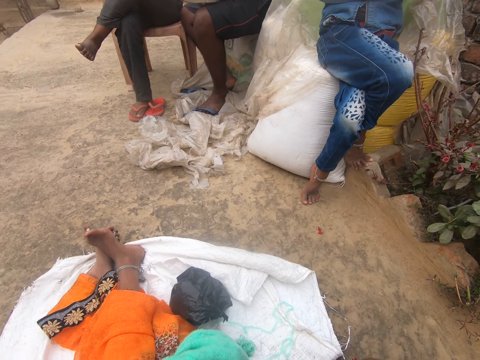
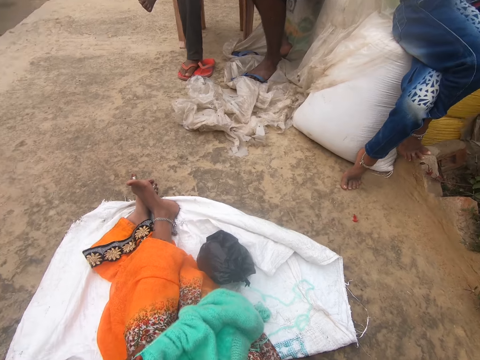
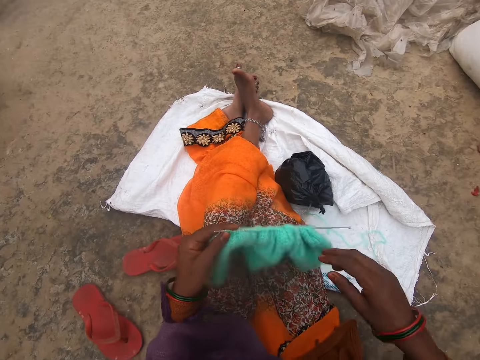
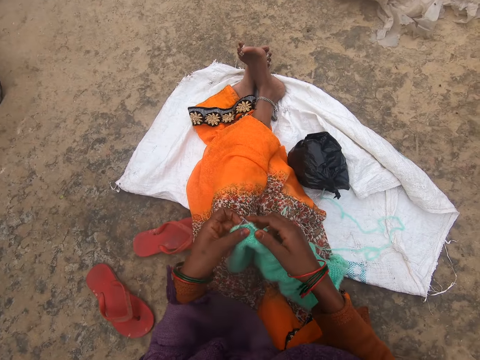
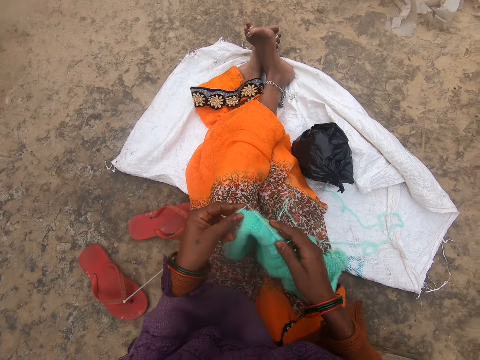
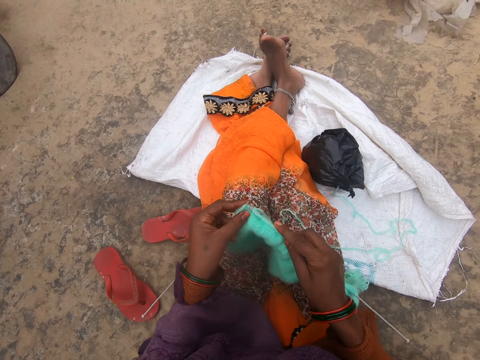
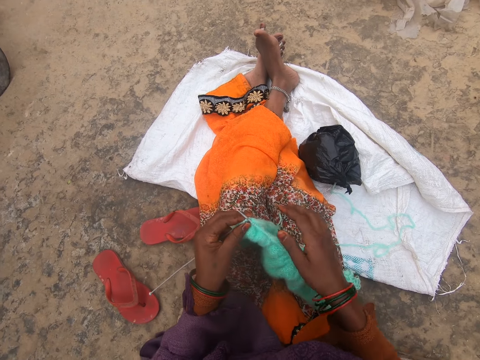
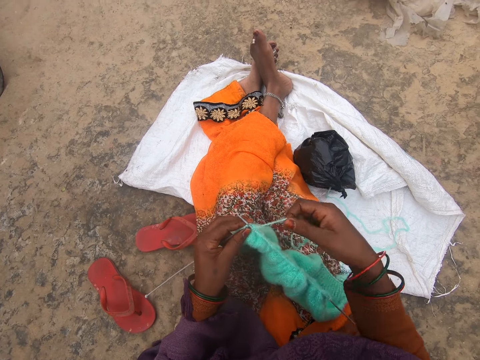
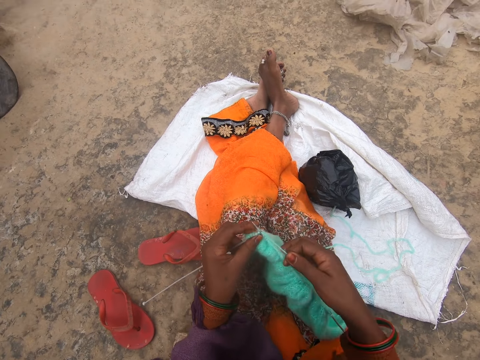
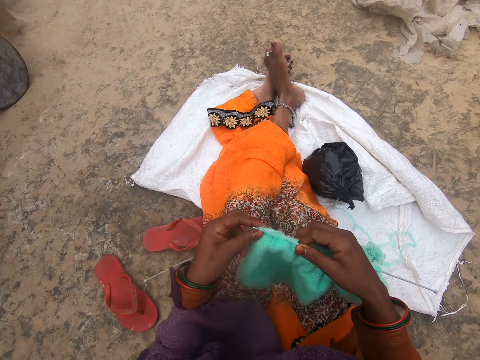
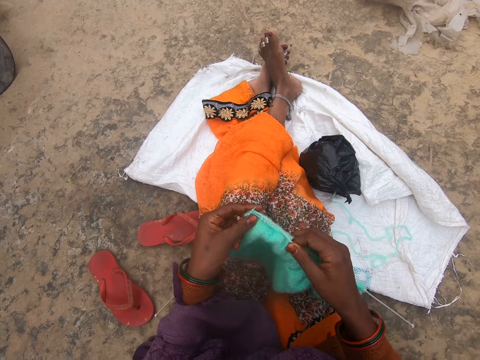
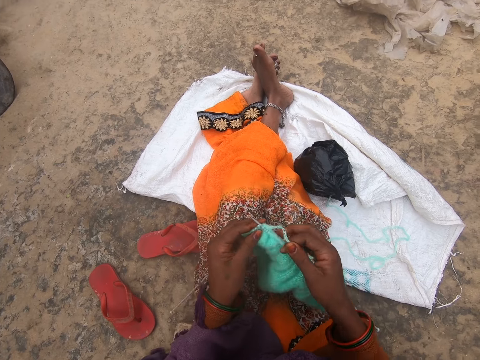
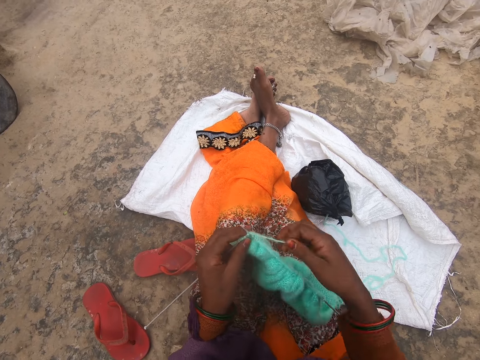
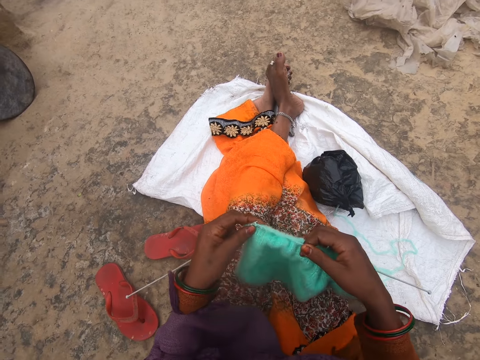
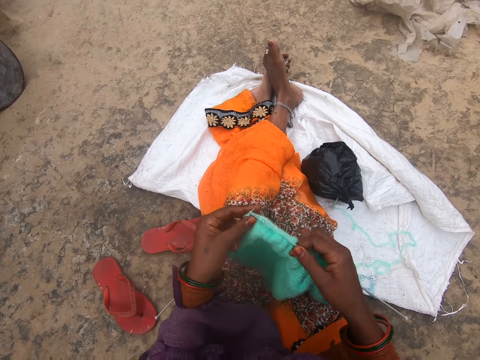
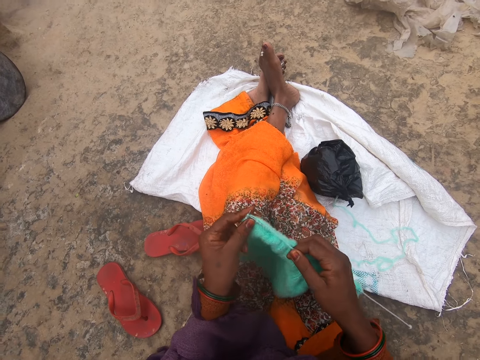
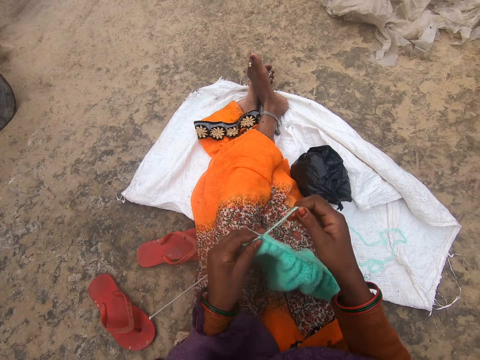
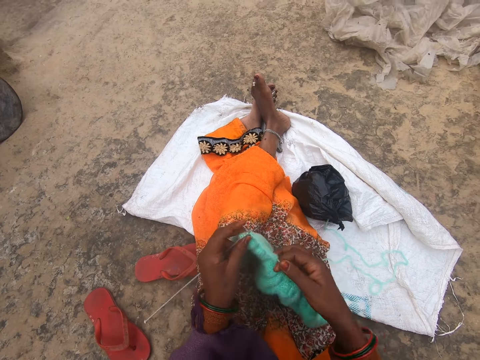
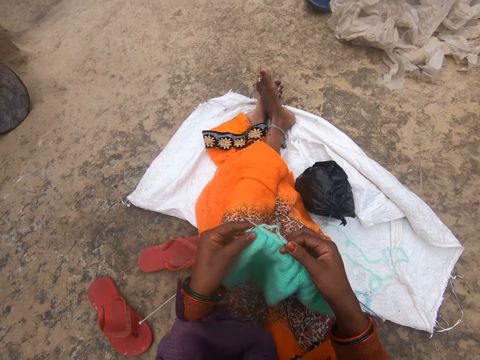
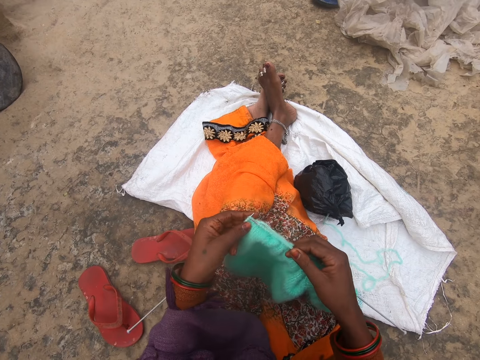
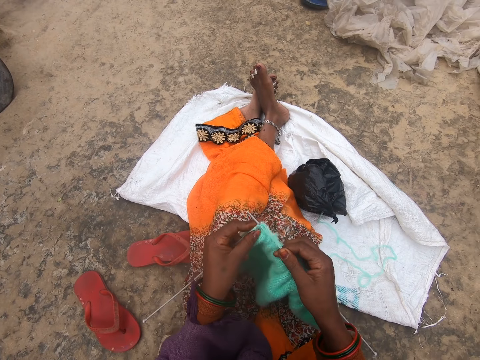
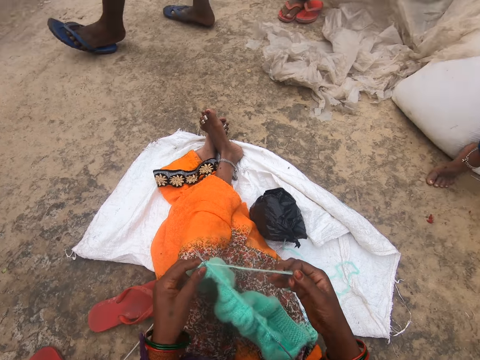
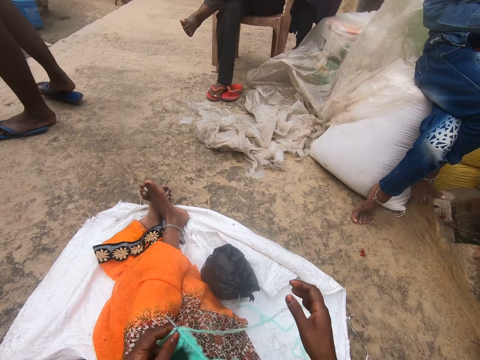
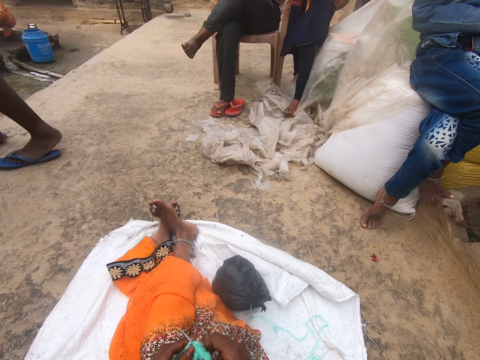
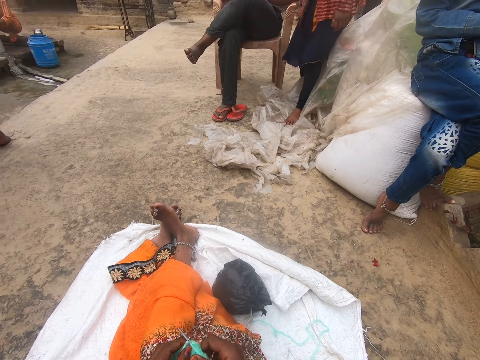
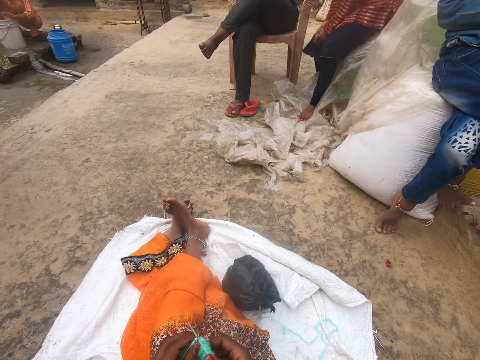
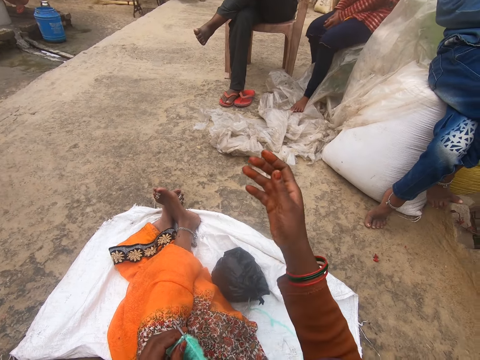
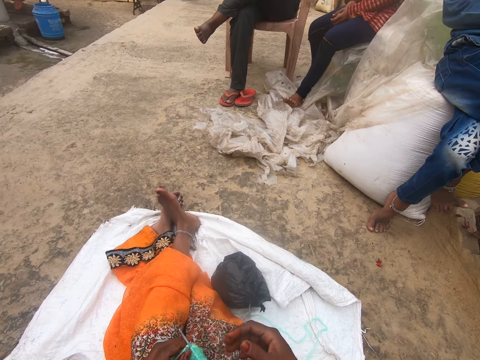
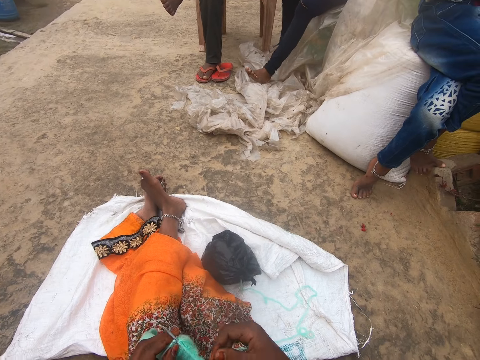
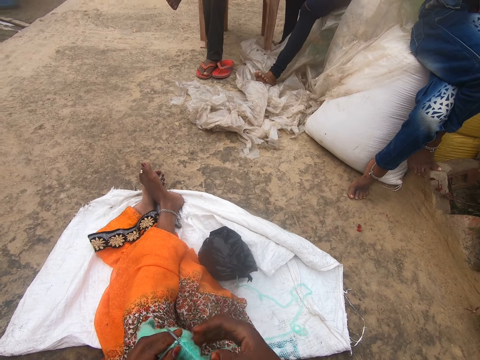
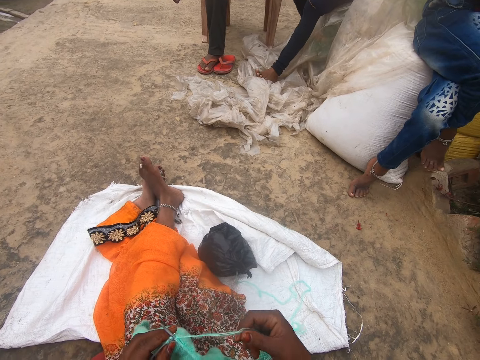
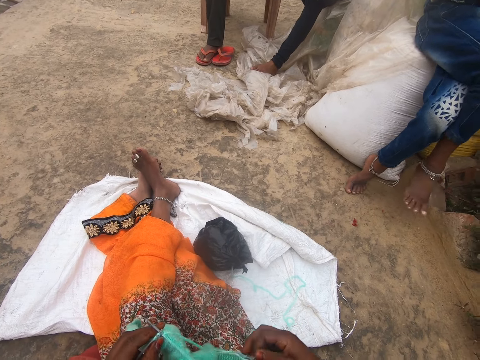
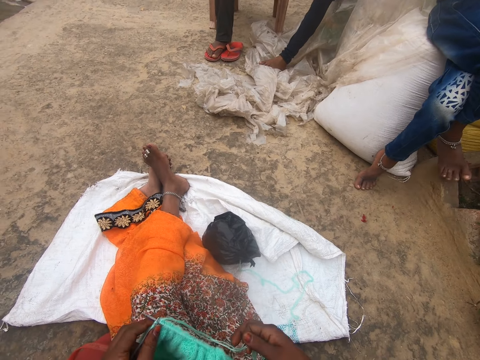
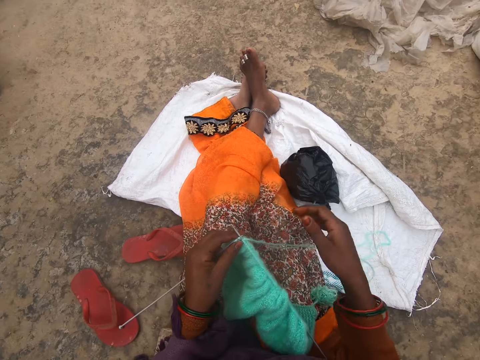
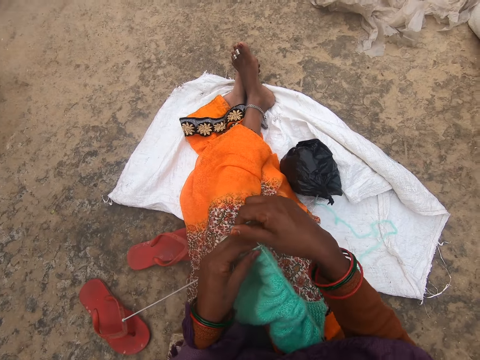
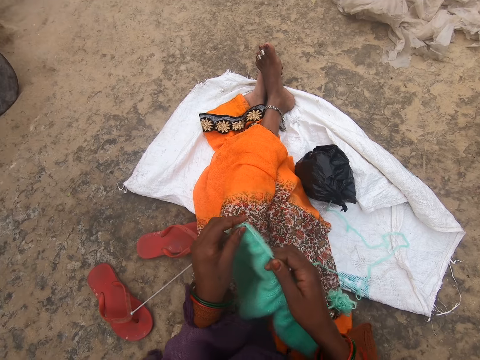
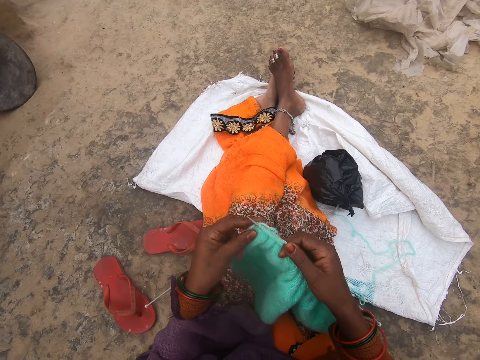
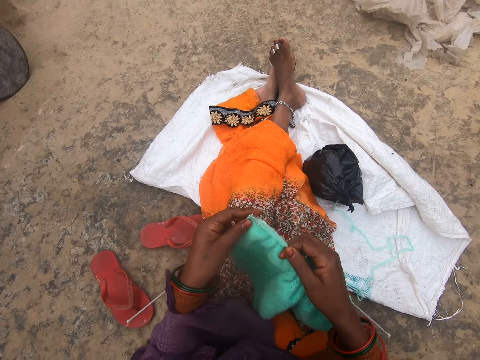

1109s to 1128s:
The camera wearer returns the coin. She kneads the fabric with a hooked needle. She crochets with the yarn in her hand. A person walks in the compound. Another person sits. The camera wearer kneads the fabric with the hooked needle.

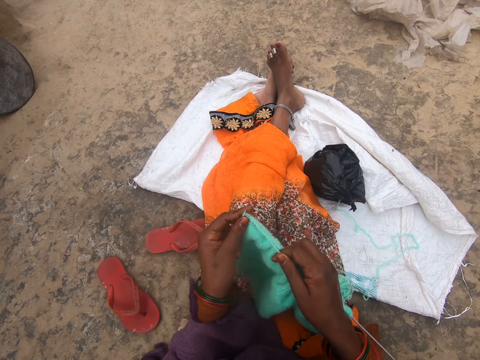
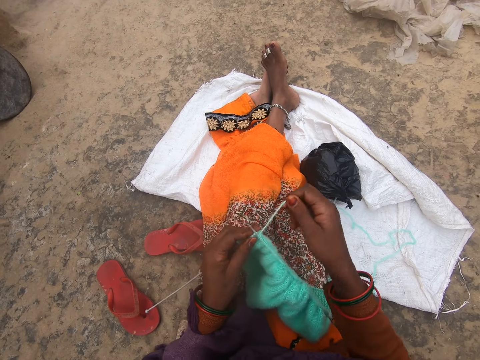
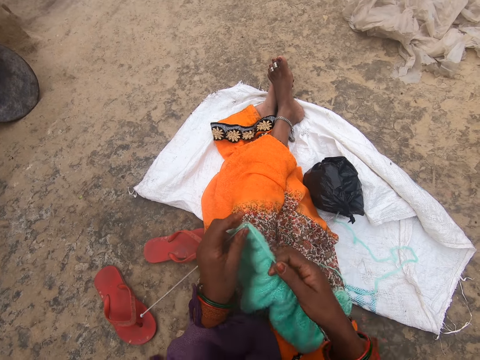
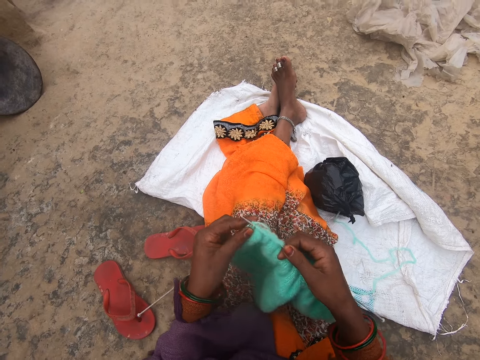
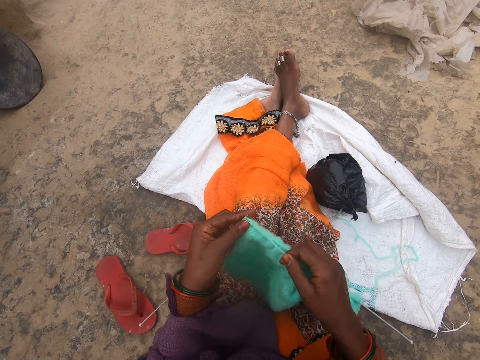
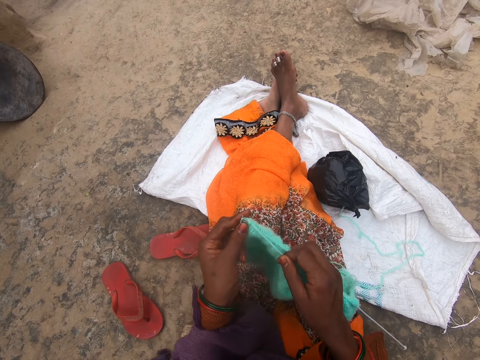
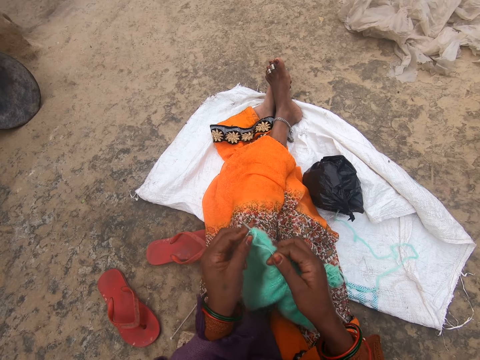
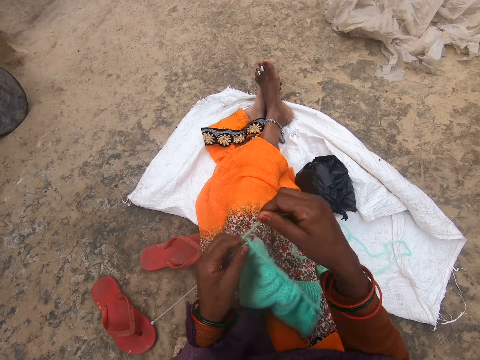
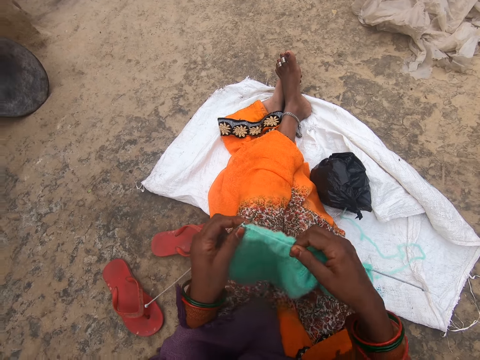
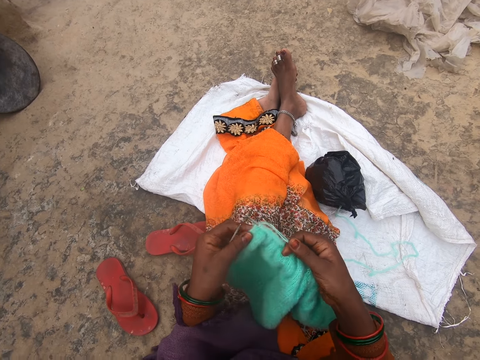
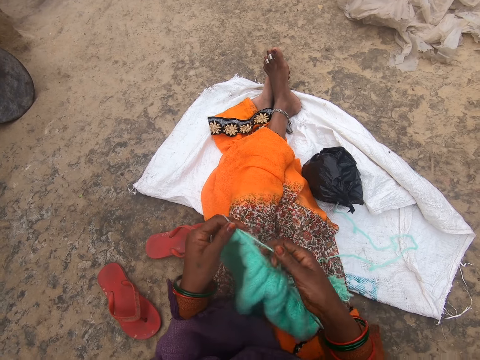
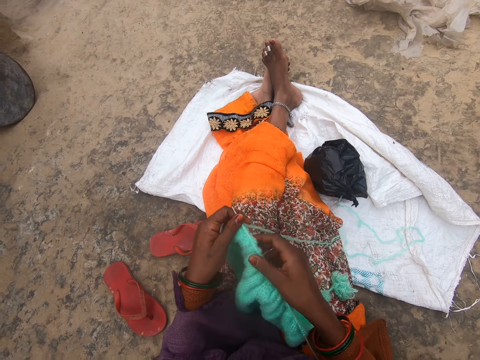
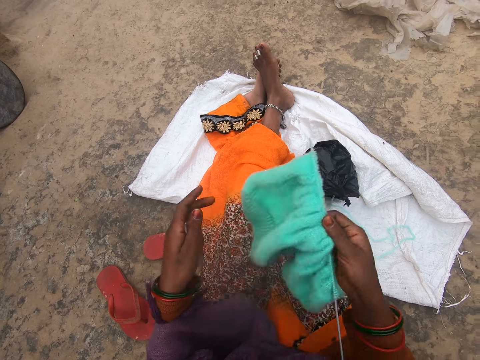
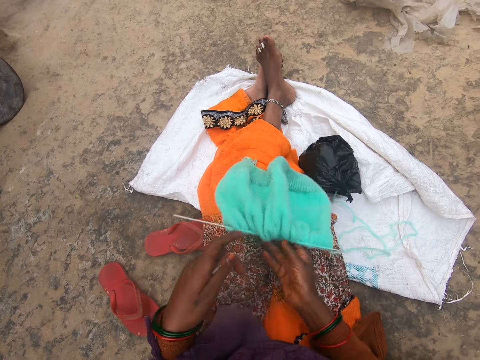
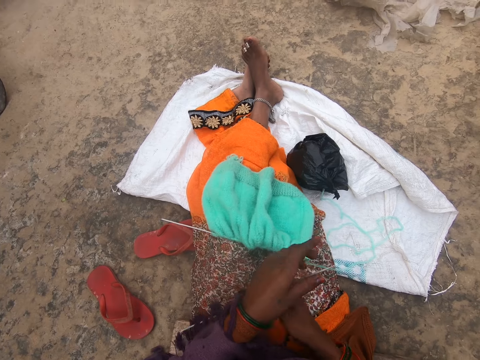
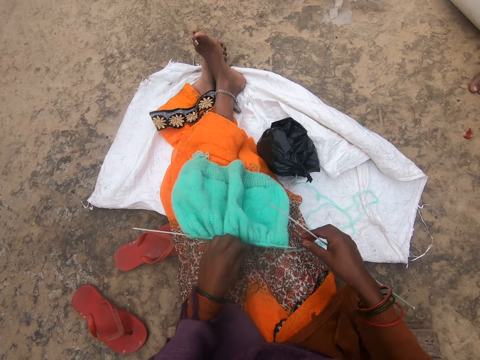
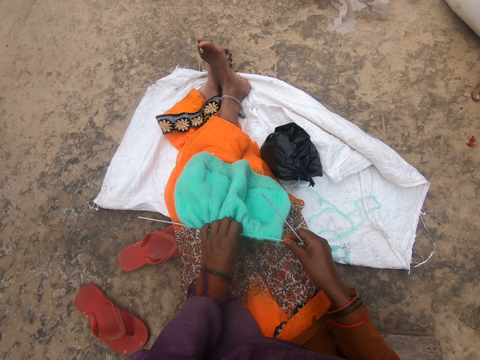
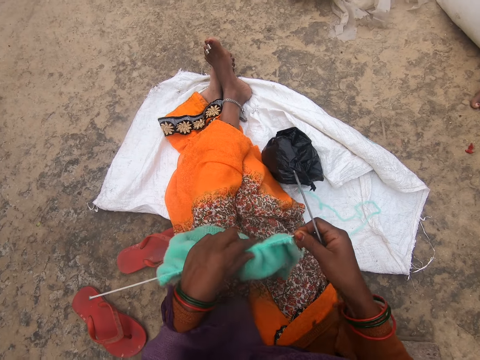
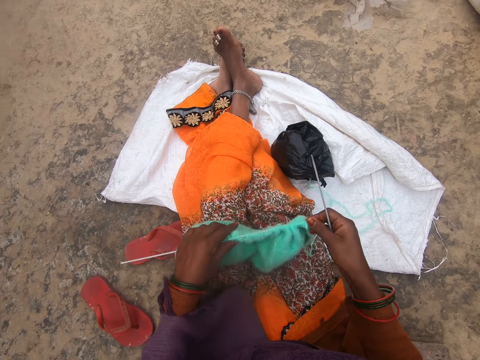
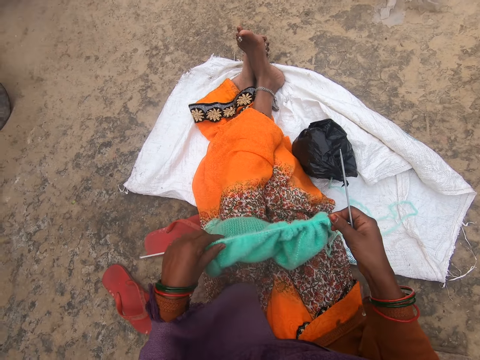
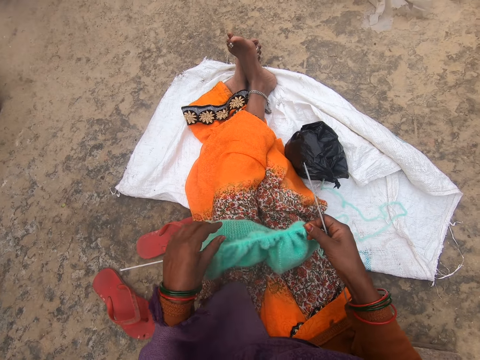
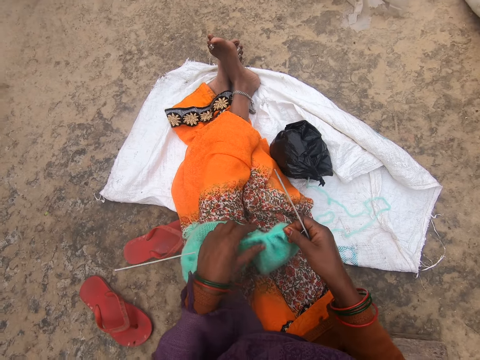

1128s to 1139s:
The camera wearer adjusts the crochet in her hand. She turns the fabric and straightens the fabric.
